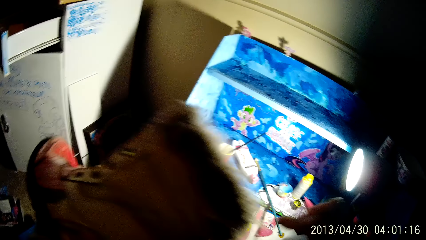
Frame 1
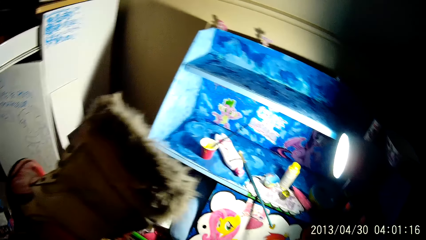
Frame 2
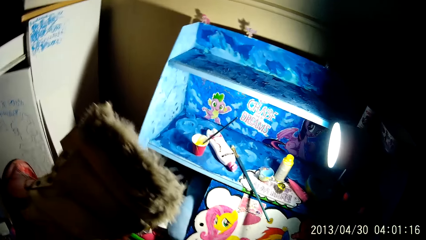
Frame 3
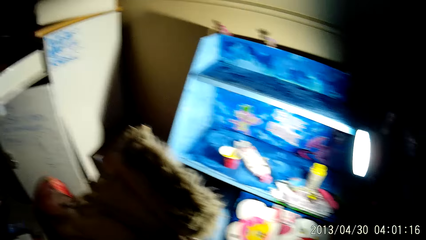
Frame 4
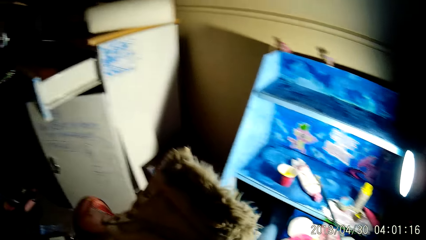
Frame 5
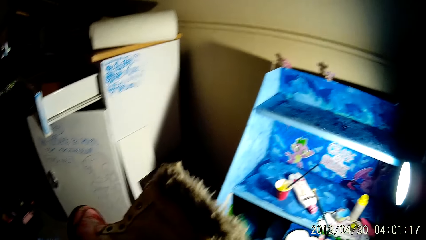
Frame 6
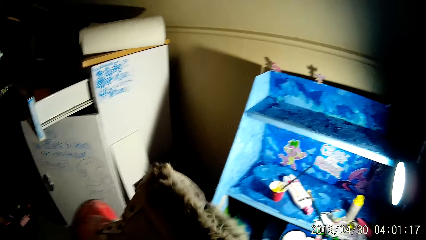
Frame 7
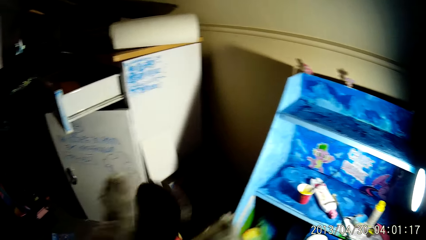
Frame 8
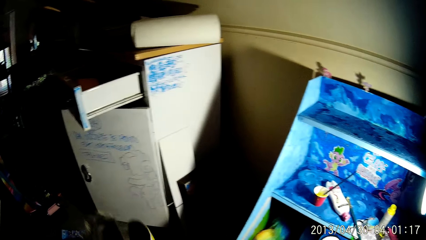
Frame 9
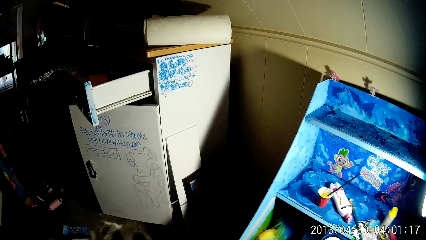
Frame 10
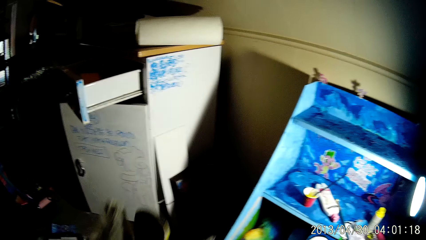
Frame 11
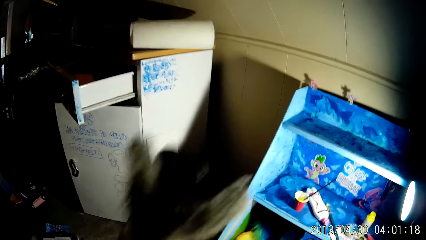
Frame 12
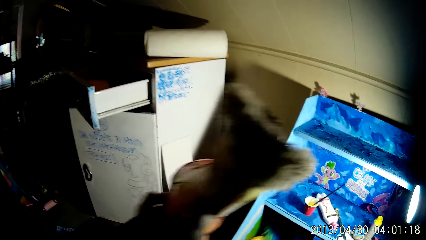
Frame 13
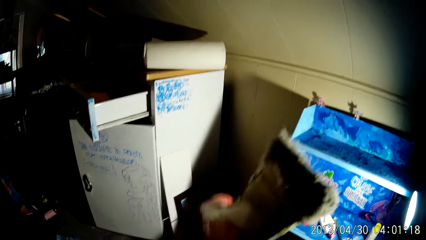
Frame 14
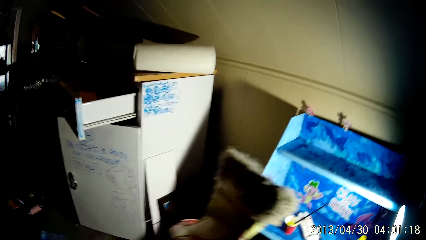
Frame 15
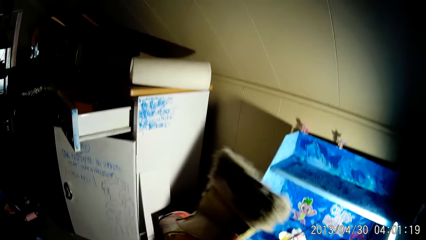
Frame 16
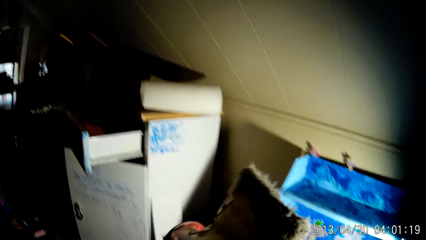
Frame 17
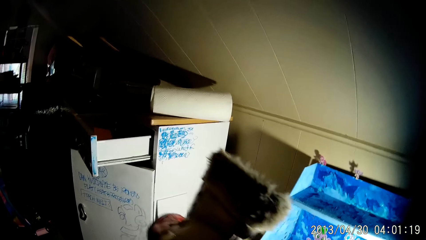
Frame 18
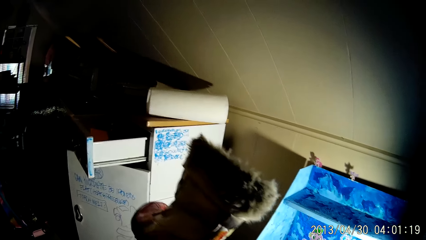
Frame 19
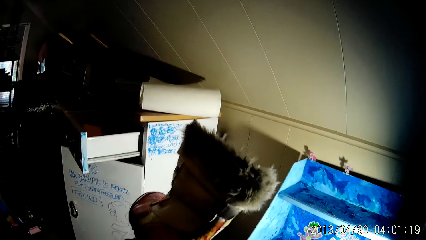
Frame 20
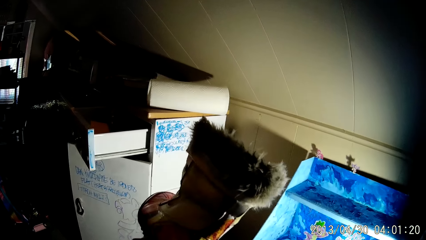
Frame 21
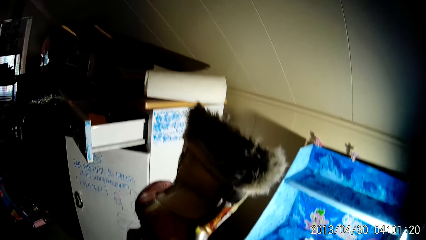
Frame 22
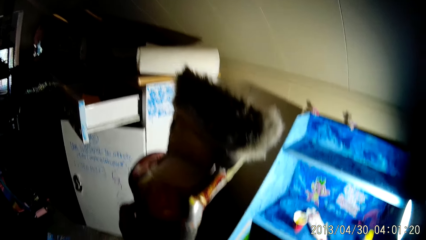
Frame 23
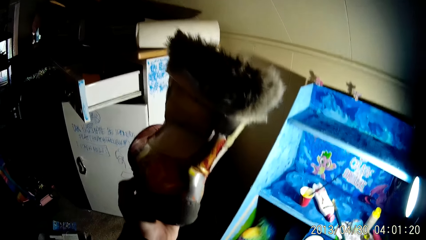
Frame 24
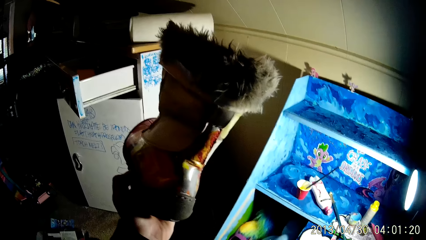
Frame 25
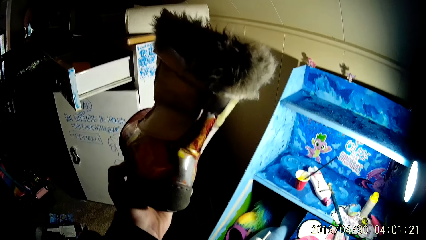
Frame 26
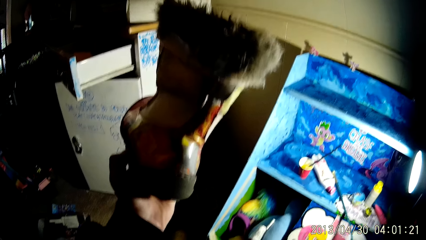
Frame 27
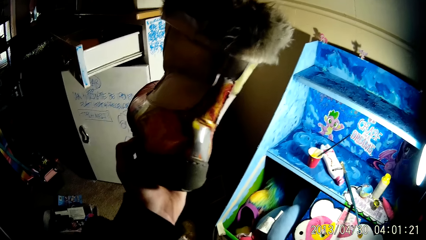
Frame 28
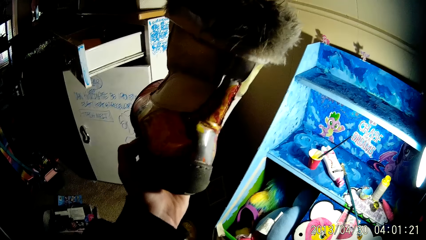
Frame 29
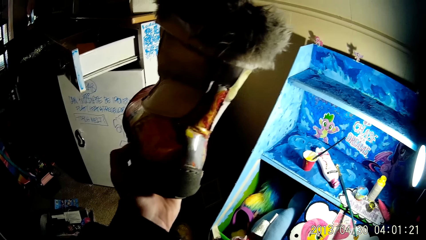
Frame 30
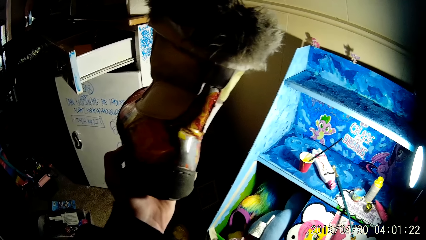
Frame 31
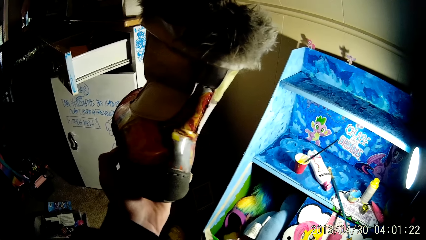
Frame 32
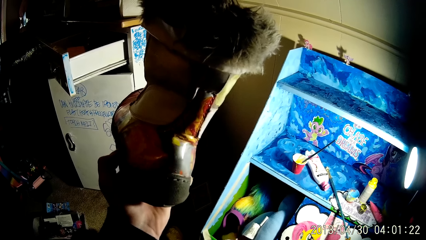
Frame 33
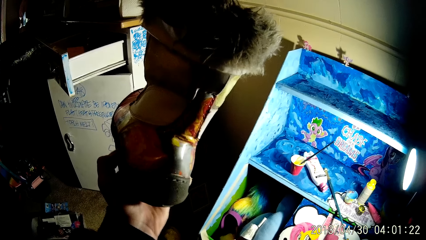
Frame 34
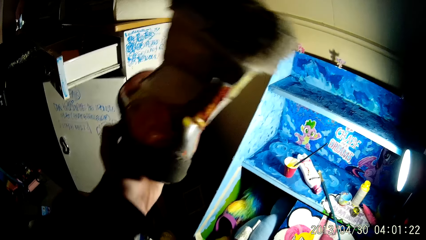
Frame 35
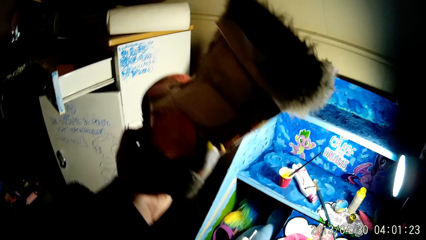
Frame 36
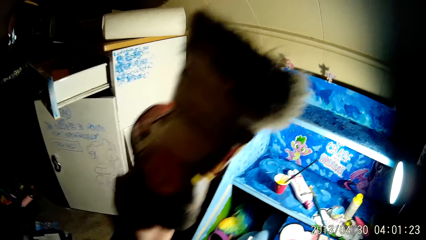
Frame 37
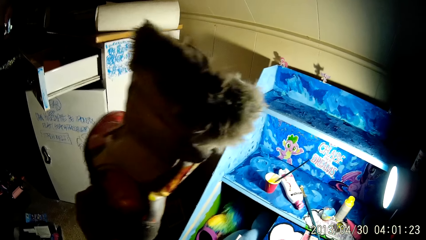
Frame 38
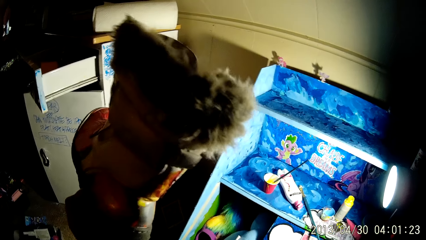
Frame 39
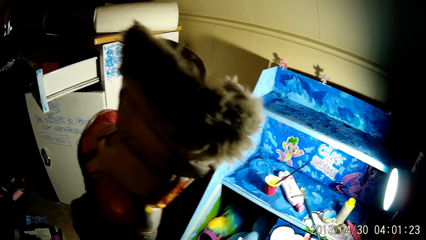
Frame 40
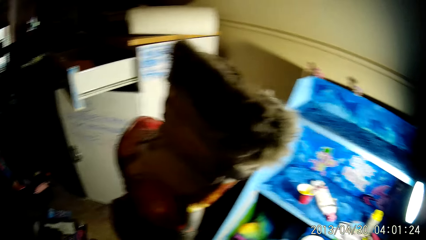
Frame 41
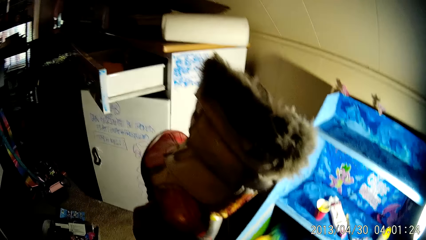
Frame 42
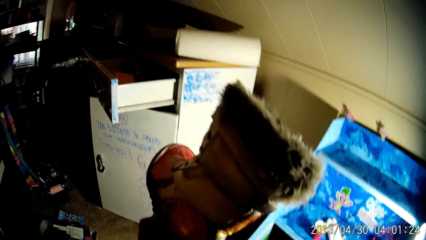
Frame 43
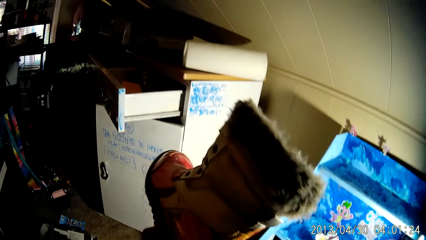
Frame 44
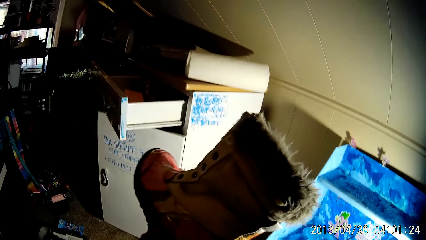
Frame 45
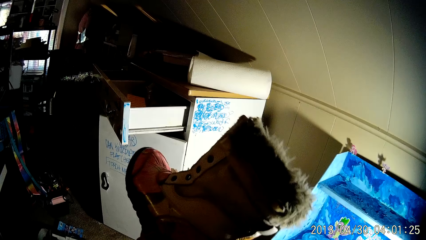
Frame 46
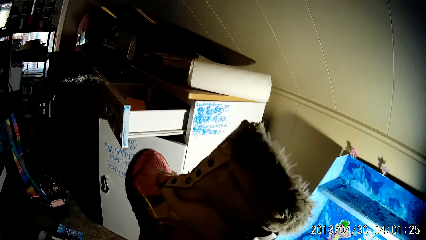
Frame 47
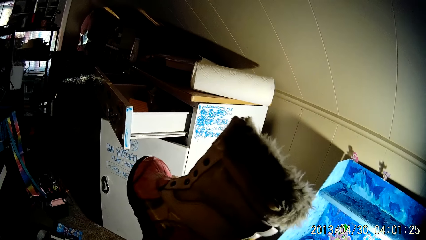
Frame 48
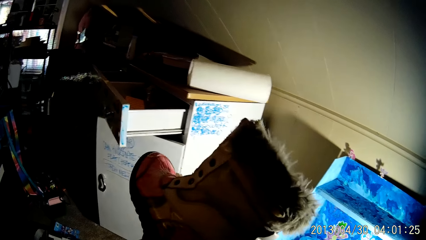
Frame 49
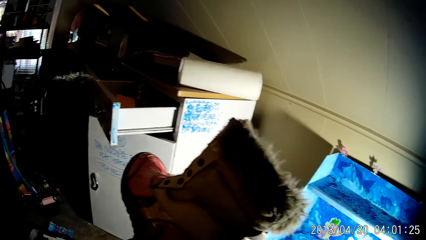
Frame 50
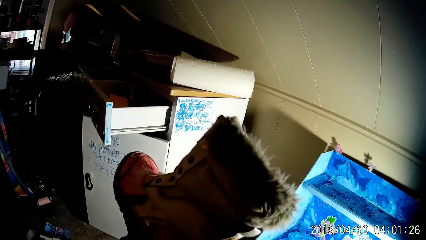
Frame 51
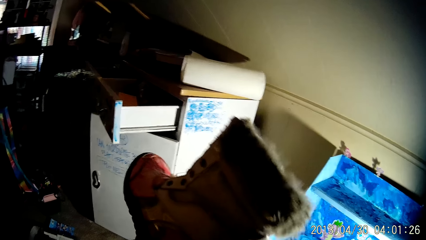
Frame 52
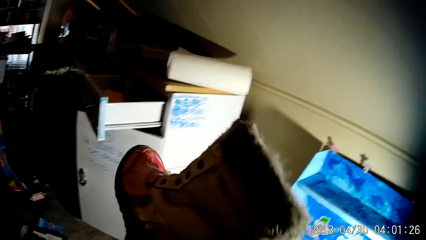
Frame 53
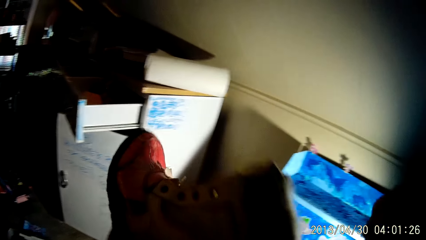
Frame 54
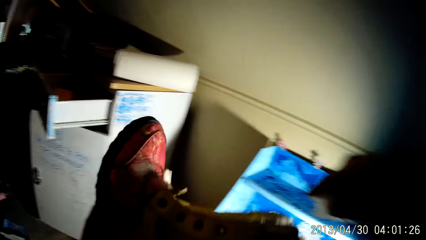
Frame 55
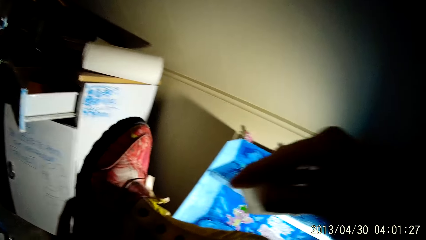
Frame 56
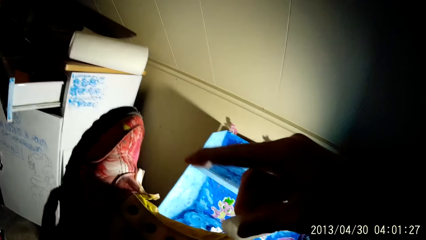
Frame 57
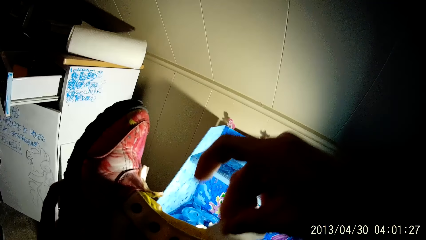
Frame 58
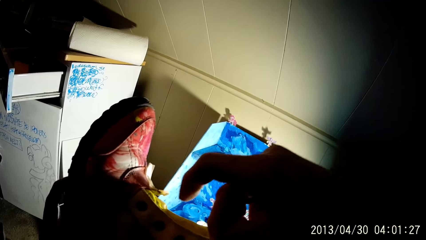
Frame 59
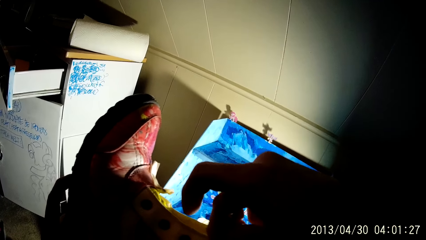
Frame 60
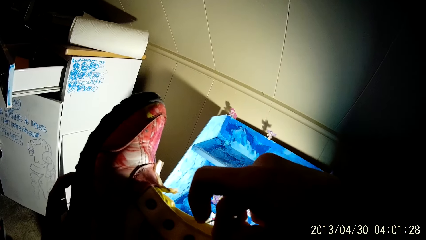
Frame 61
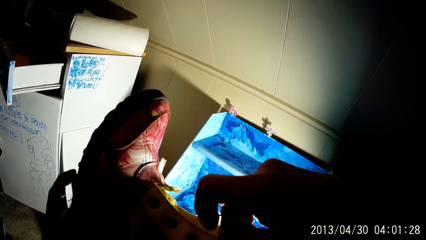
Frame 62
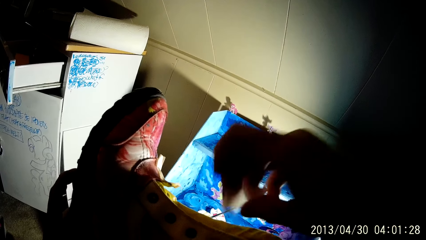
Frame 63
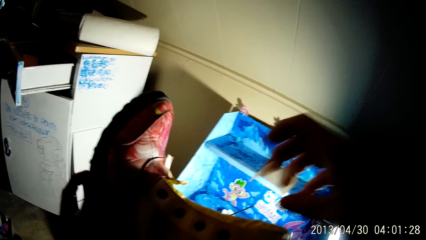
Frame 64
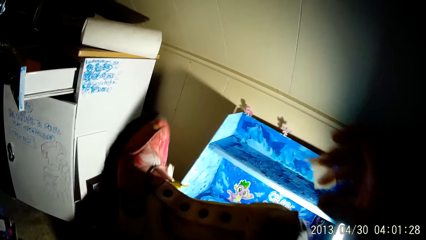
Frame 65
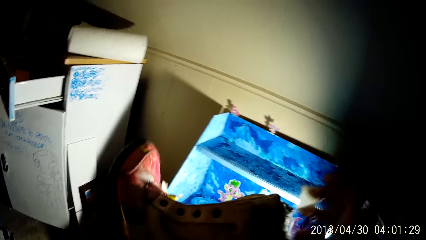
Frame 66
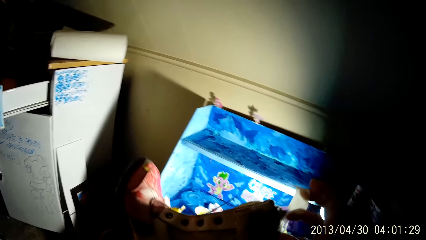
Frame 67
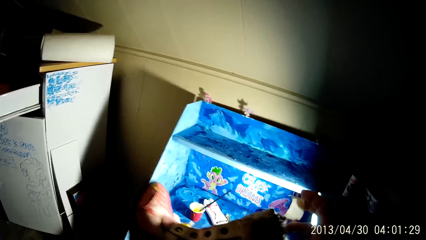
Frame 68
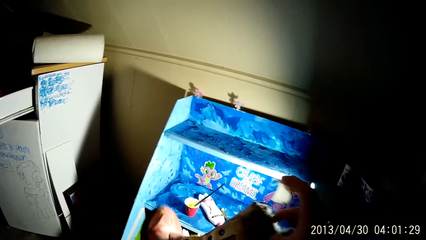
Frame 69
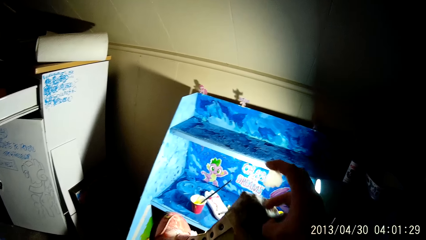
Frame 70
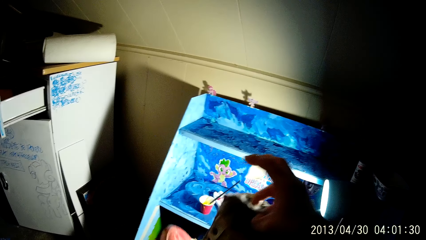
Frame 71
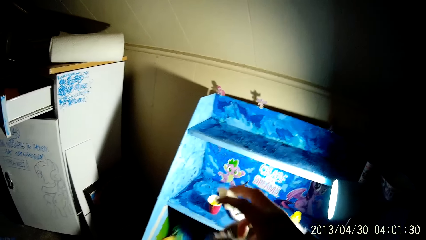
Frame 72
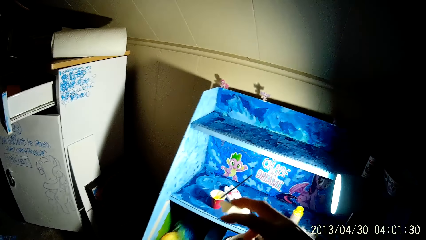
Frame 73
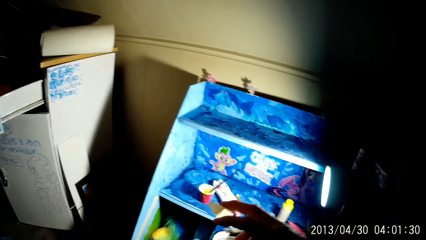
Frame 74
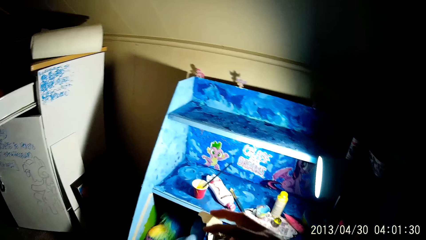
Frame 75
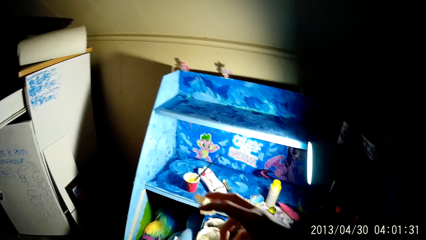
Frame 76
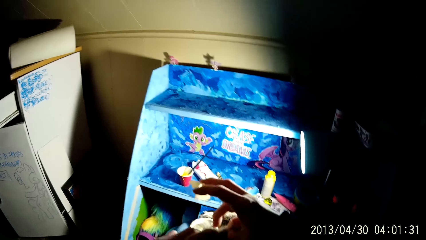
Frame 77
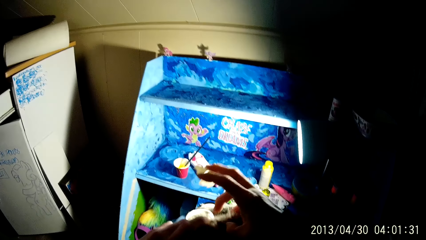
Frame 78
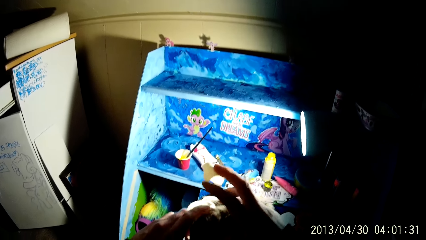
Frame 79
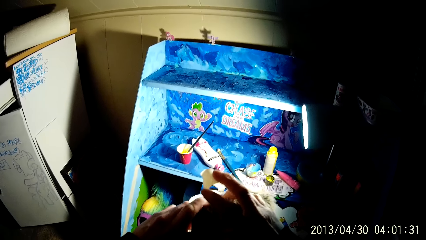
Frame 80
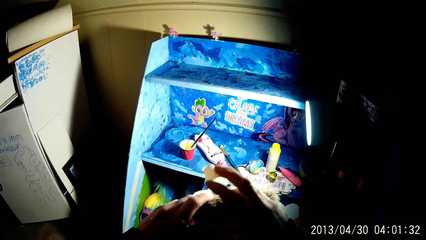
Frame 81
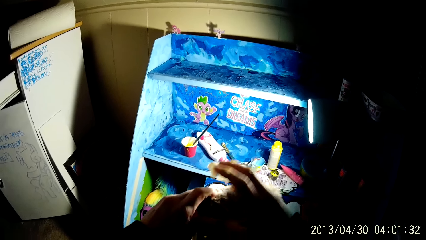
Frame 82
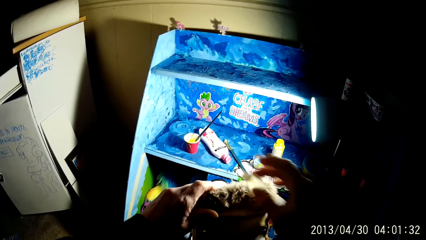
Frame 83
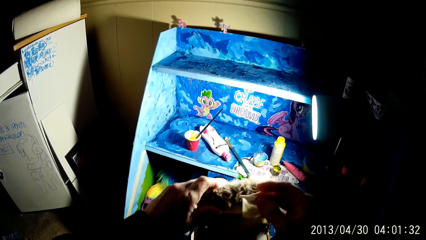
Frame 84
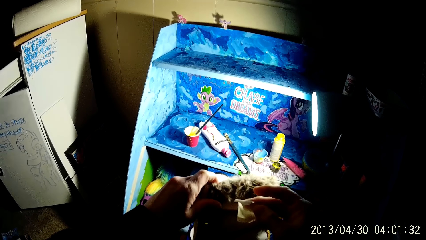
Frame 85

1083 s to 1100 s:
The camera wearer puts tape on the boots. He lowers the boot with his left hand. He holds up the boot with his left hand. He turns the boot with his left hand. He bends the boot with his left hand. He touches the boot with the tape in his right hand. He lowers the boot with his left hand.
